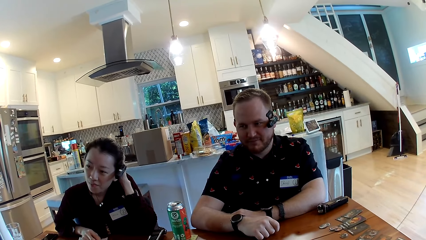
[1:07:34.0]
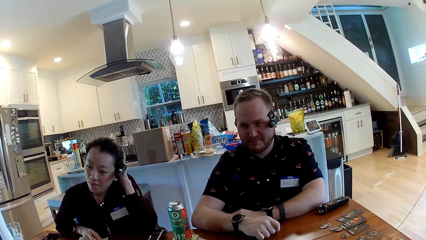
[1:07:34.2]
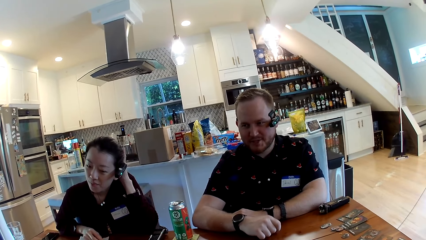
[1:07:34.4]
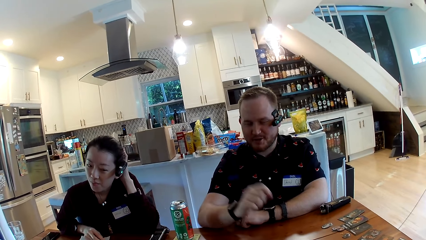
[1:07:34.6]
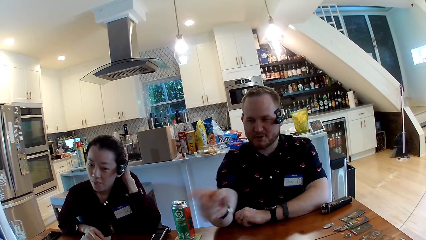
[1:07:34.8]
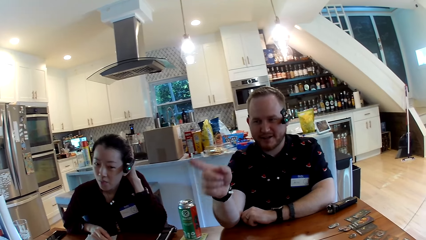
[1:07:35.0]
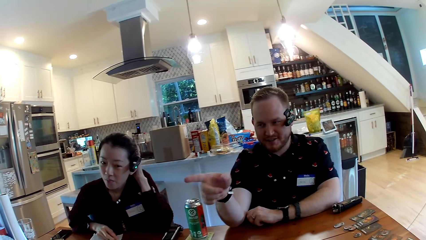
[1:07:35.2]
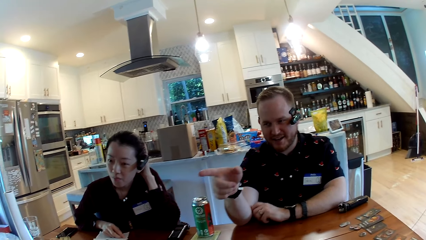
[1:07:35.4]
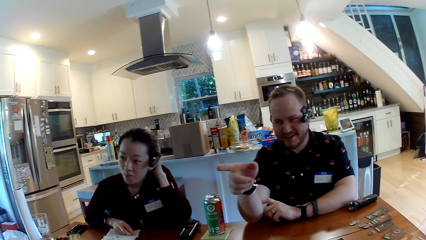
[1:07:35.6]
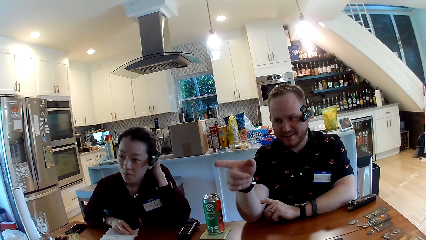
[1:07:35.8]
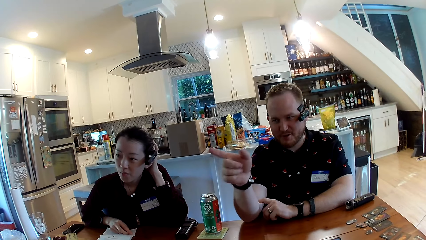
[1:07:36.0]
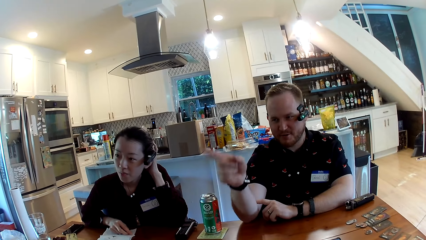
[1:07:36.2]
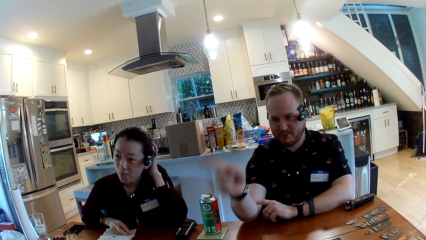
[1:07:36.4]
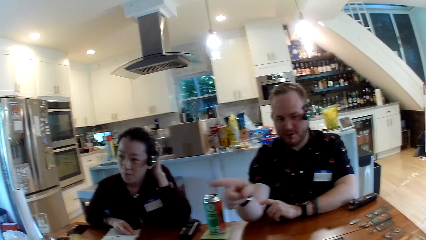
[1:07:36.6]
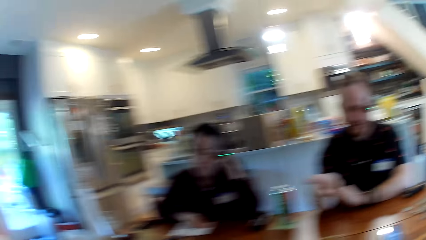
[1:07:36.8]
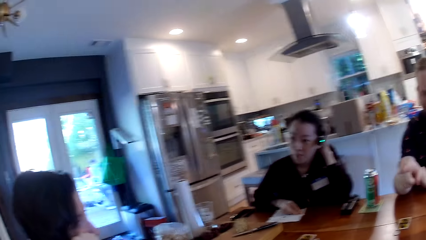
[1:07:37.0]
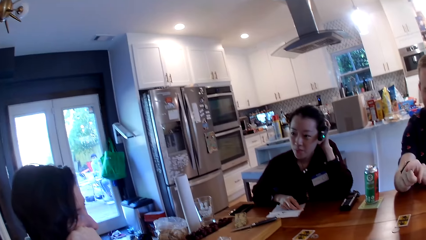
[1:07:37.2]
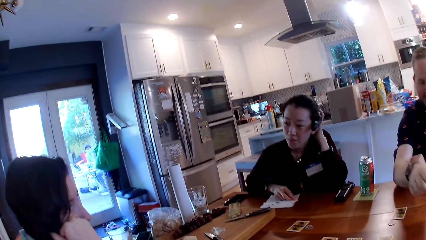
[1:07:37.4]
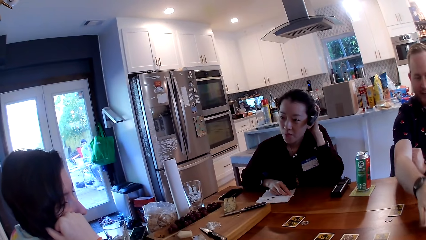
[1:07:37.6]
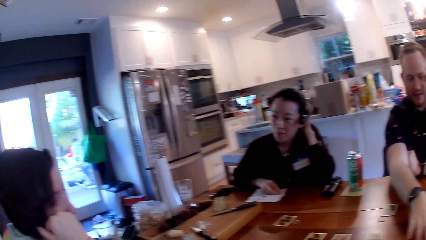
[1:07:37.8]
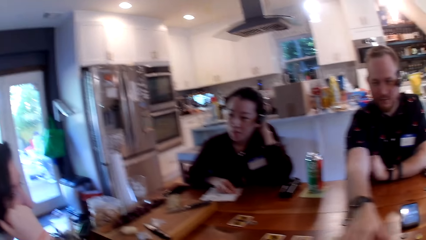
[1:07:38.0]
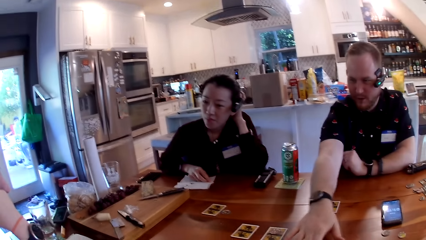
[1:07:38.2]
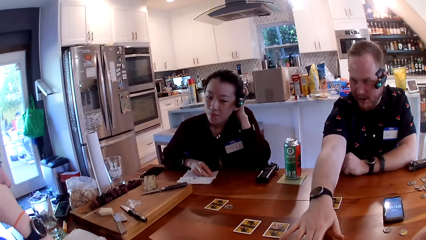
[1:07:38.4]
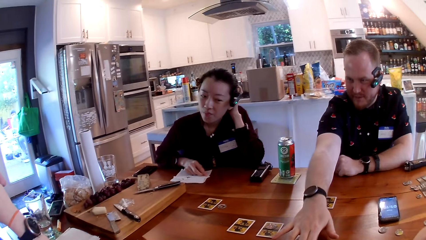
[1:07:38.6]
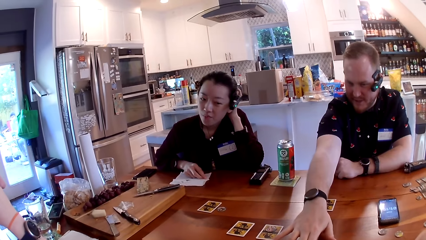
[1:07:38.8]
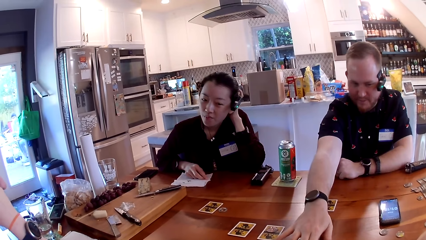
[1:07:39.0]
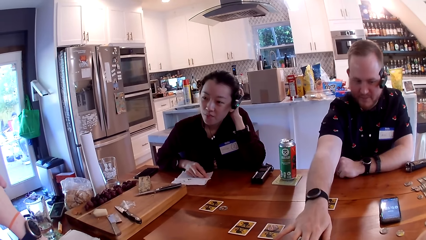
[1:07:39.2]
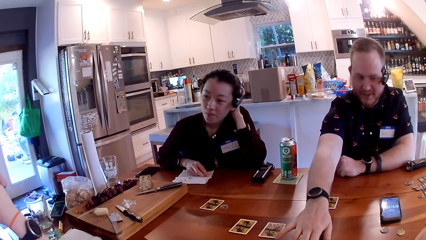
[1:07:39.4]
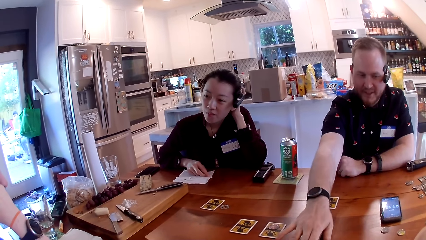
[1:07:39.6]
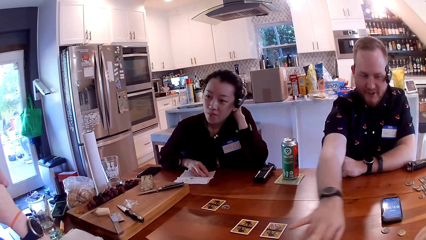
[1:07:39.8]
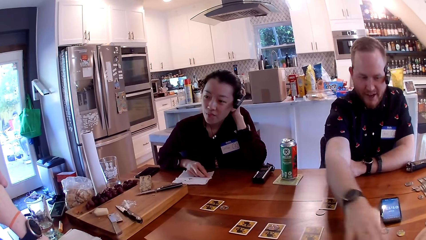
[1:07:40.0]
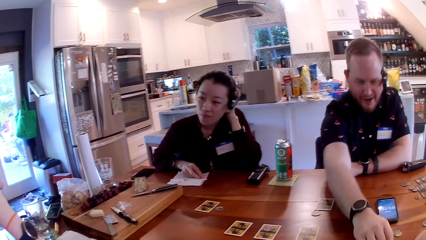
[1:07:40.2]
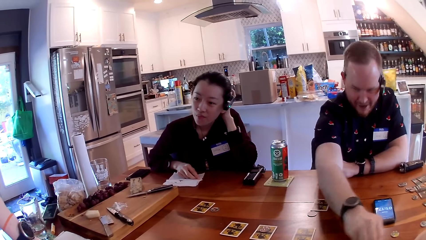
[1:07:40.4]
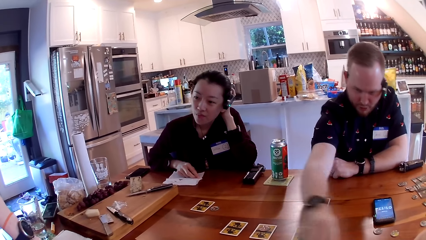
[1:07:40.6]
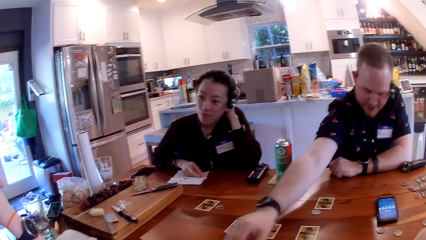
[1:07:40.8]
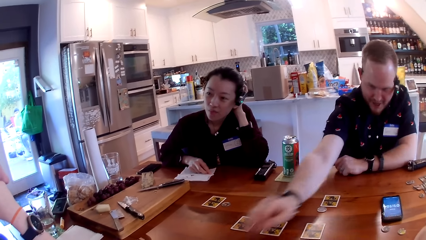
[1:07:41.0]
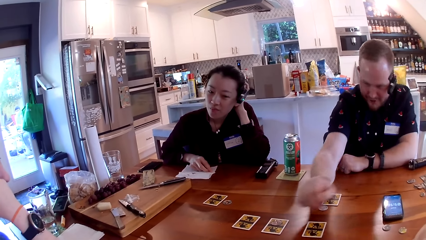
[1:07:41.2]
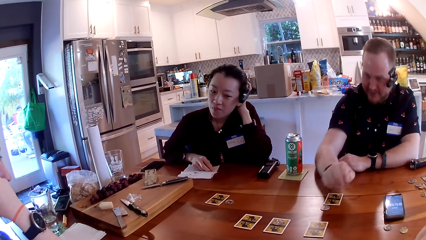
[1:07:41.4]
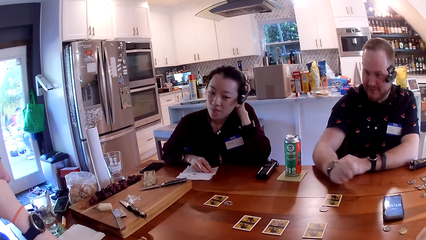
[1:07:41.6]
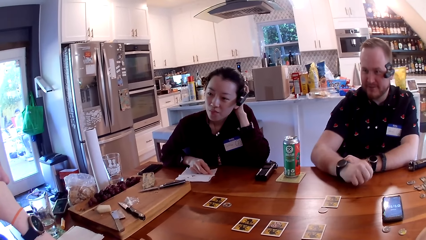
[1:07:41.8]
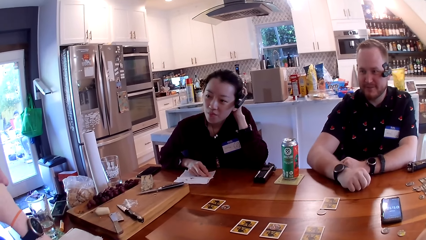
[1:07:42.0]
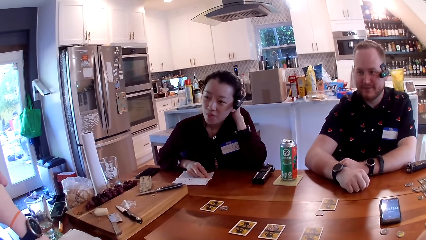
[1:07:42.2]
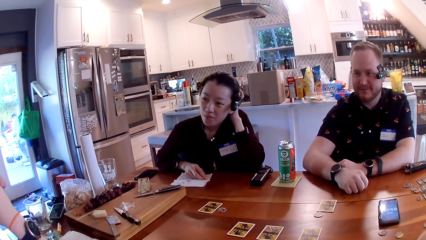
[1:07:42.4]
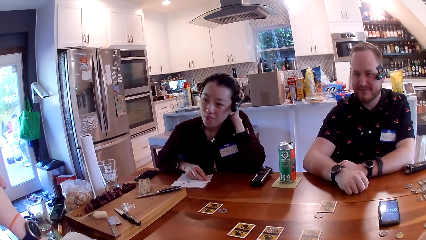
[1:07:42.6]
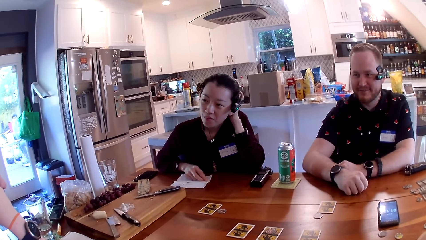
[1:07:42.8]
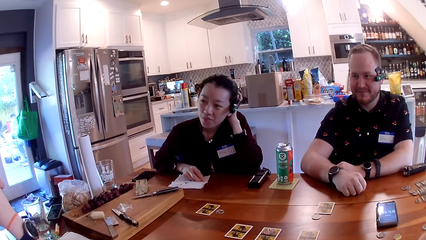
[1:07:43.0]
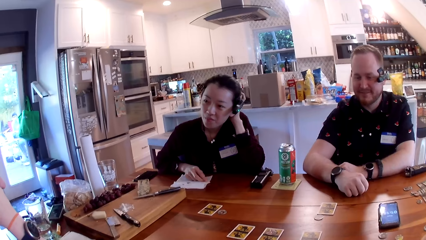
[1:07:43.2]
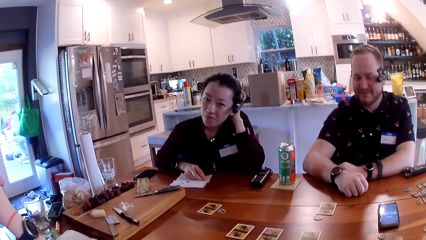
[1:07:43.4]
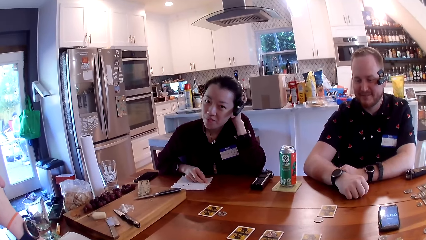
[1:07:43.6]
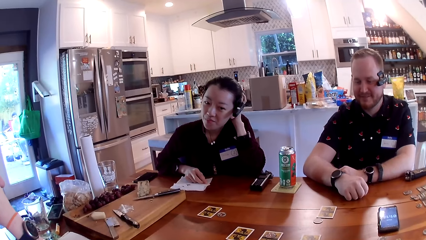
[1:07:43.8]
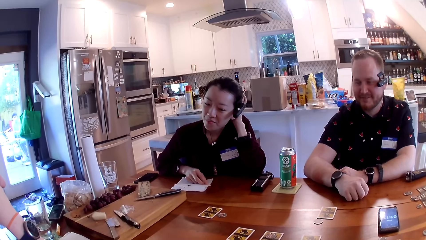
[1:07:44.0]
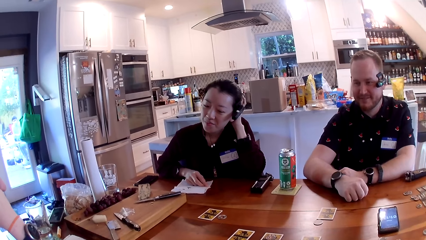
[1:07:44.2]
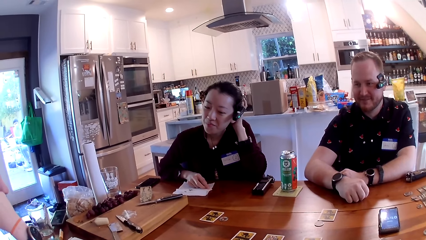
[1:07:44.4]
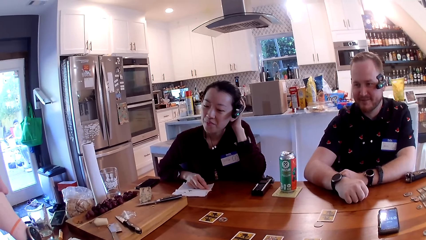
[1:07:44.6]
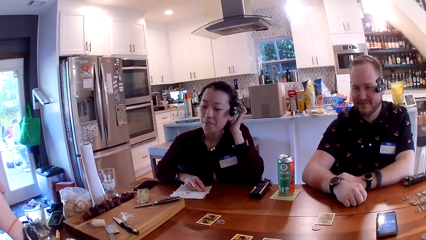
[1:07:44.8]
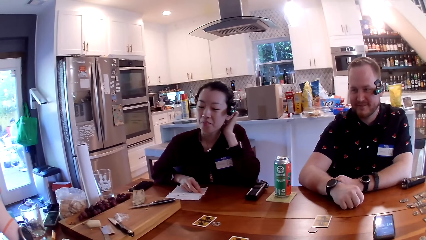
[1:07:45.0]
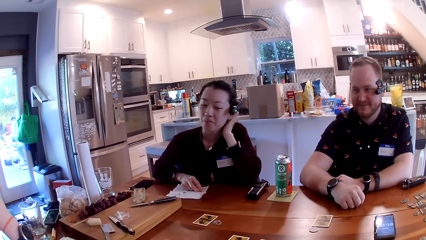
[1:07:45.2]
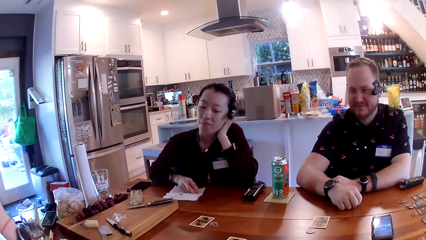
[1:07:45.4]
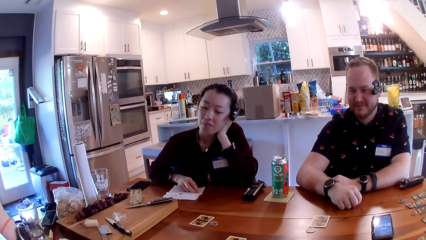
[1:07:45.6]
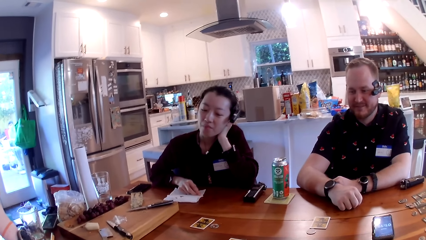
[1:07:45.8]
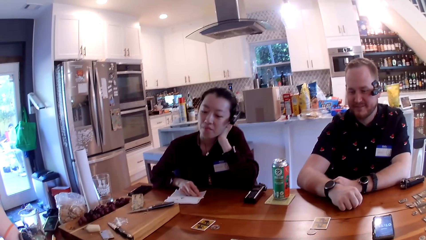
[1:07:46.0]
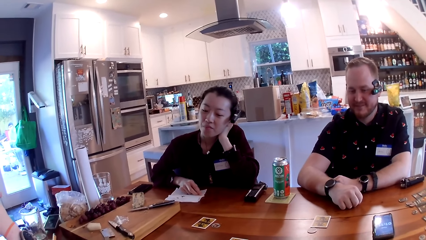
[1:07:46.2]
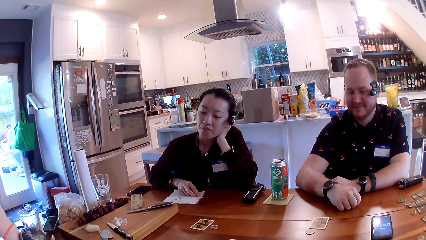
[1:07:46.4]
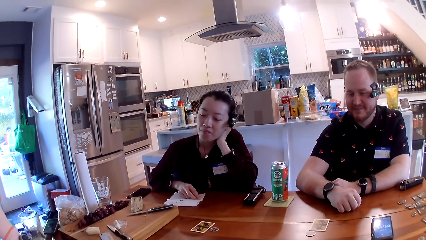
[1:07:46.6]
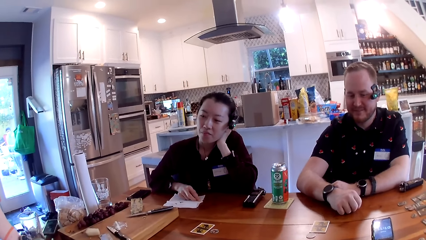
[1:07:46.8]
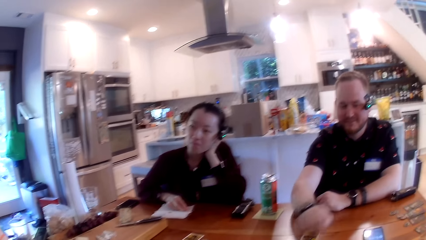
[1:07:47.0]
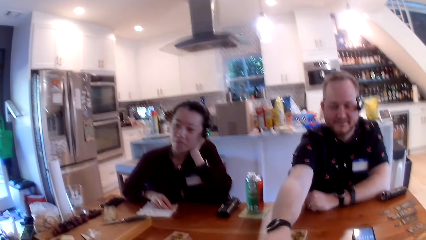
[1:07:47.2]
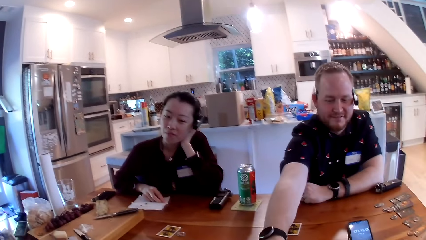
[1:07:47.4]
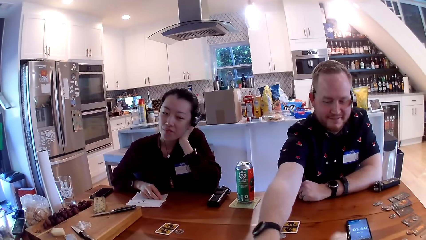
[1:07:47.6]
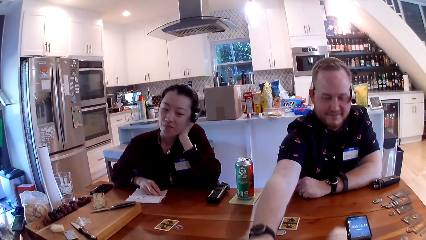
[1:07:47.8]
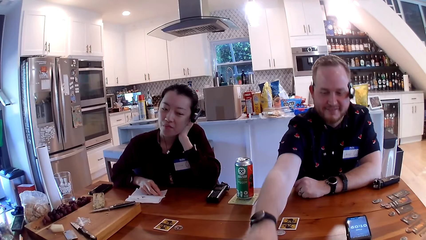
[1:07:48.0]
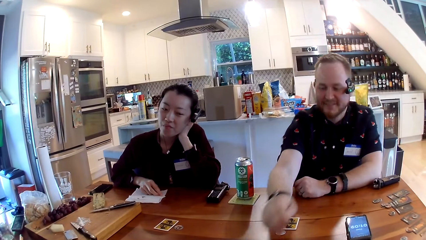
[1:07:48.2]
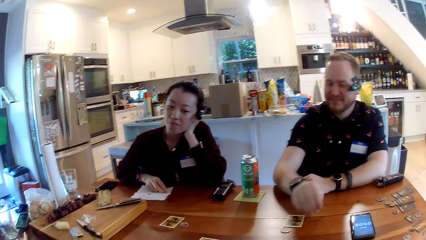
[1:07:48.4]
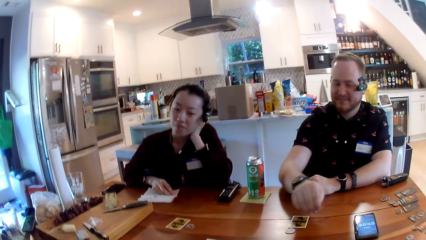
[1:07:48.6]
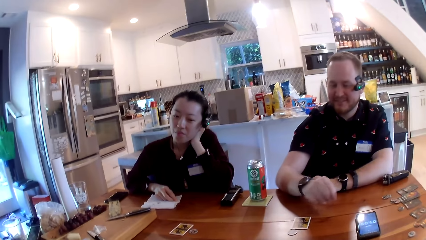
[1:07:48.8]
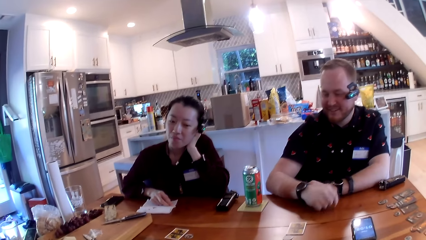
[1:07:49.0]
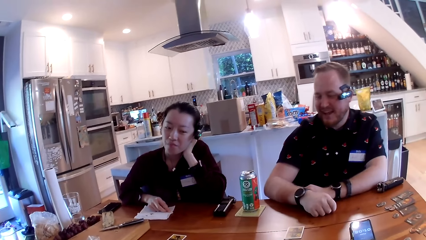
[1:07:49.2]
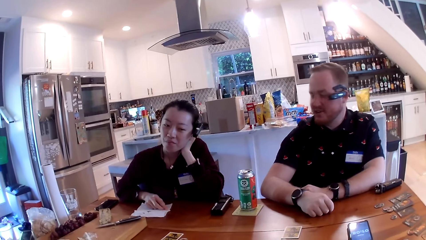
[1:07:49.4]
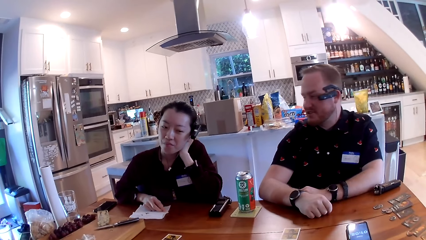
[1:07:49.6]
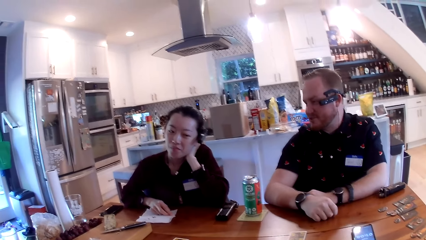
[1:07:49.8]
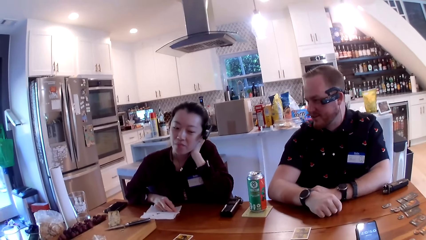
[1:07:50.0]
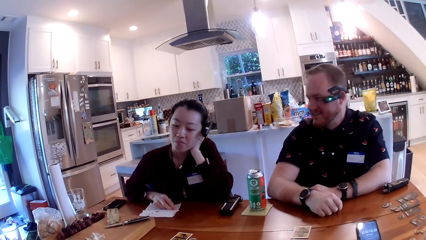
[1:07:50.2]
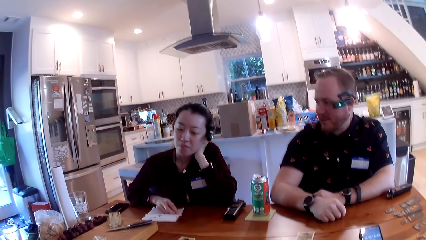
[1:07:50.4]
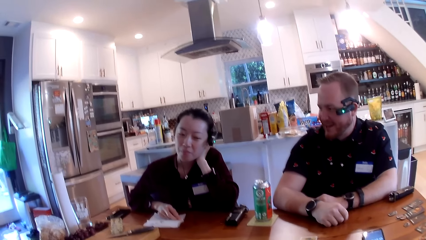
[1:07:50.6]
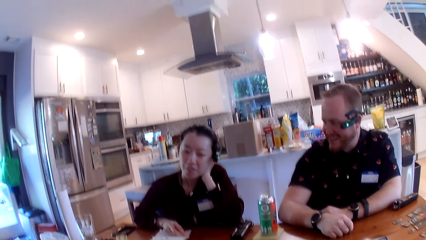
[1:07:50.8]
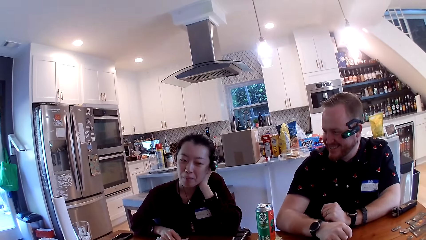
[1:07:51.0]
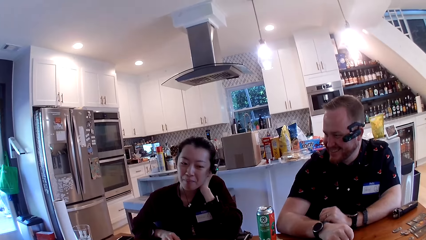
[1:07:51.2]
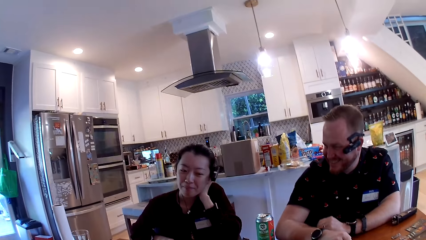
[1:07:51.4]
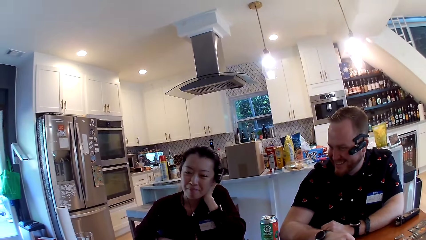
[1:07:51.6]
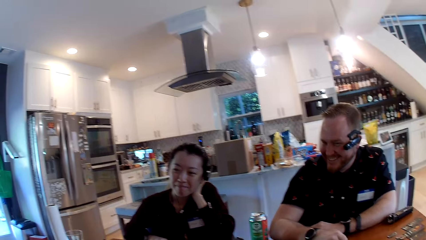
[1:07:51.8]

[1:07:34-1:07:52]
The man points his left finger towards a woman. The man touches a card on the table with his right hand. The camera wearer sits in the house. The man picks up a coin from the table with his right hand. The man drops the coin on the table with his right hand. The man places his right hand on the table. Another woman rests her cheek on her left hand. The man holds the card. The man adjusts the coin on the table with his right hand. The man places his right hand on the table. The man converses with the other woman.
